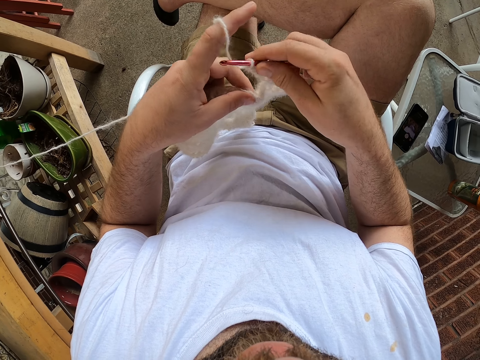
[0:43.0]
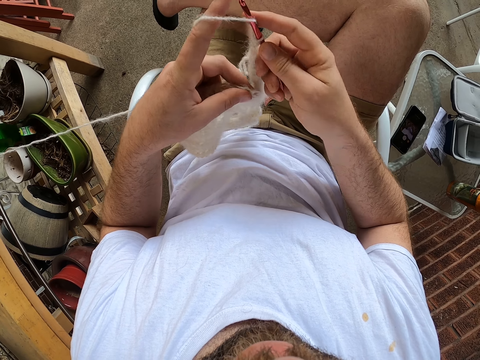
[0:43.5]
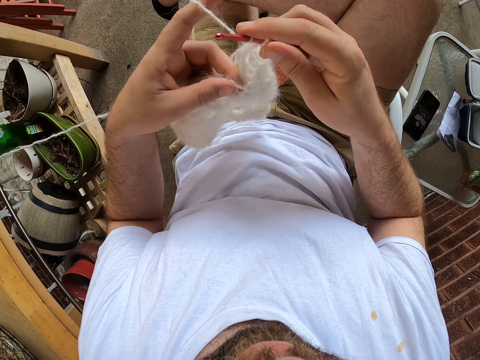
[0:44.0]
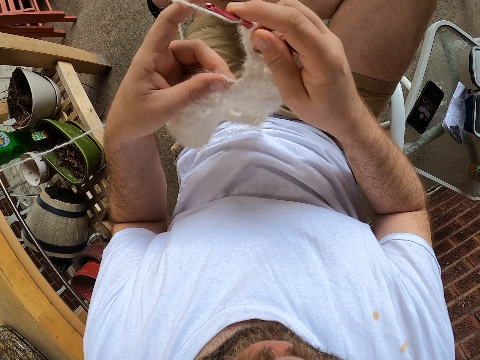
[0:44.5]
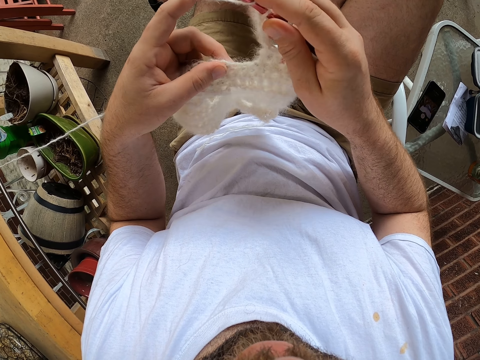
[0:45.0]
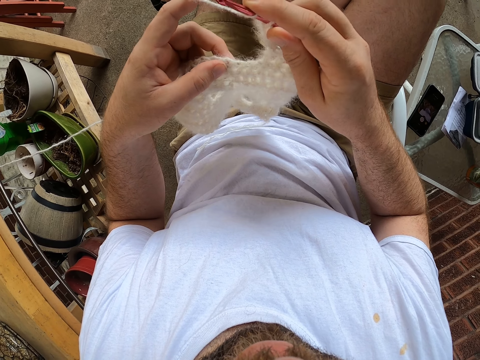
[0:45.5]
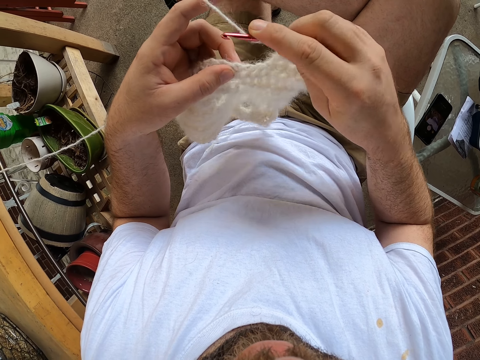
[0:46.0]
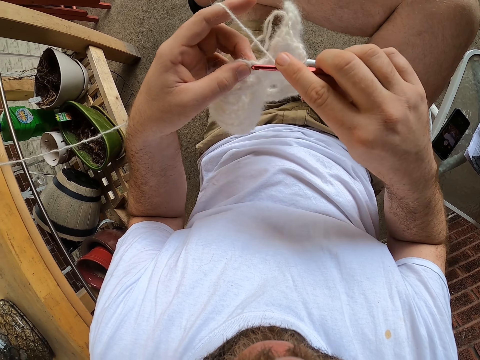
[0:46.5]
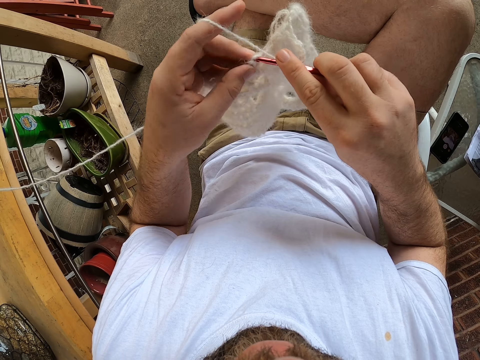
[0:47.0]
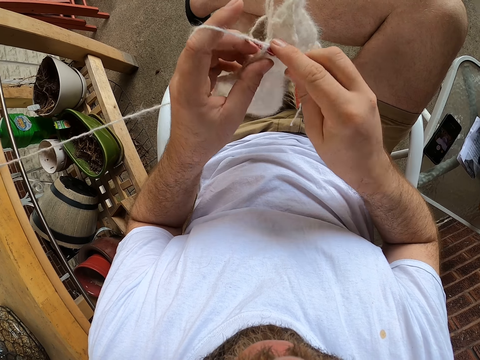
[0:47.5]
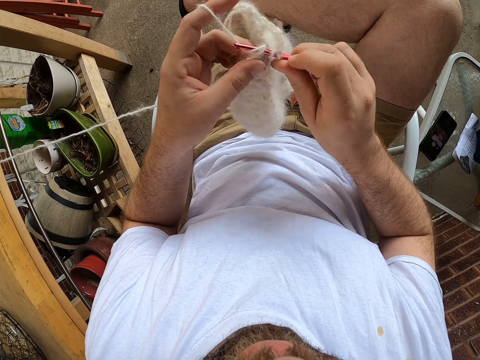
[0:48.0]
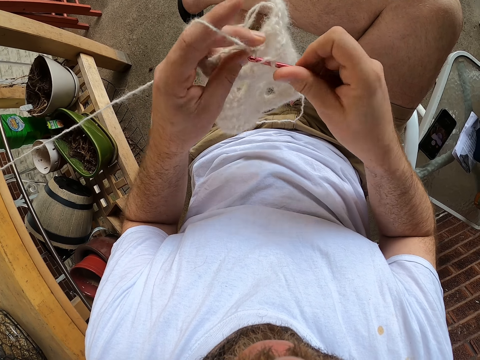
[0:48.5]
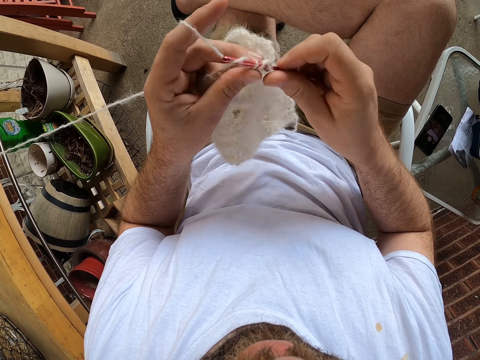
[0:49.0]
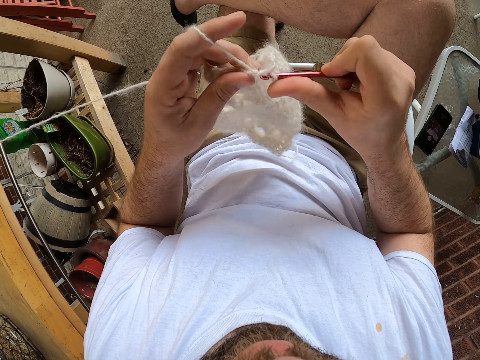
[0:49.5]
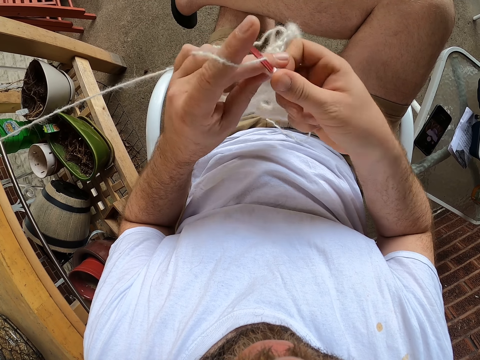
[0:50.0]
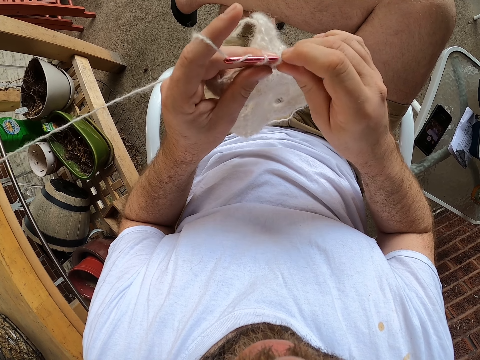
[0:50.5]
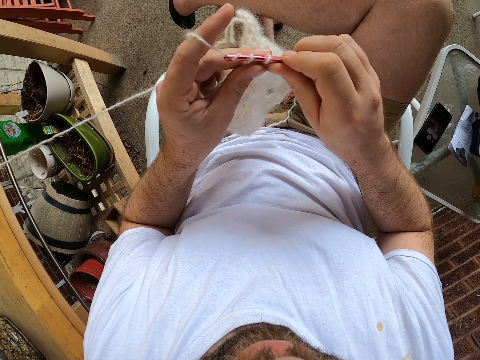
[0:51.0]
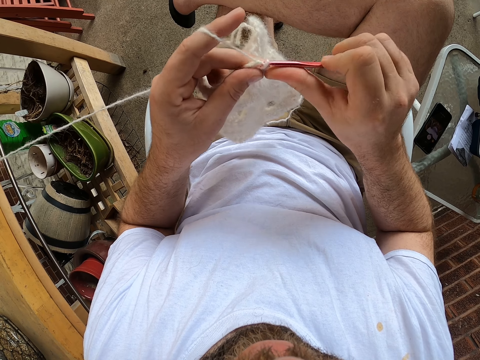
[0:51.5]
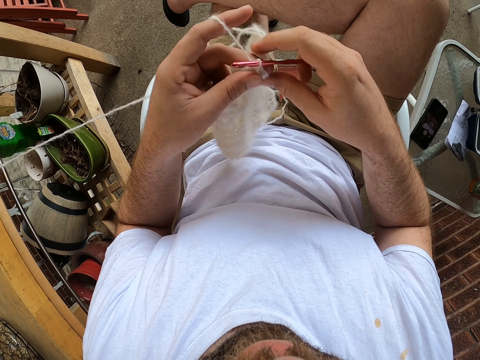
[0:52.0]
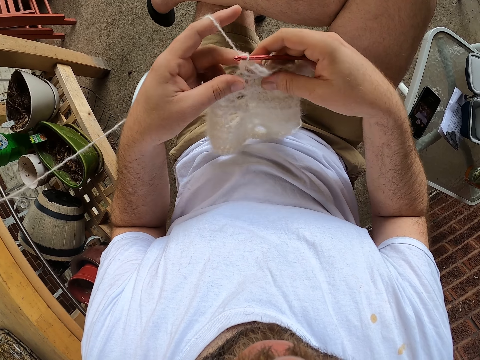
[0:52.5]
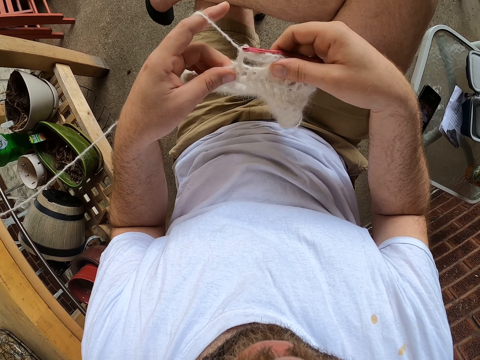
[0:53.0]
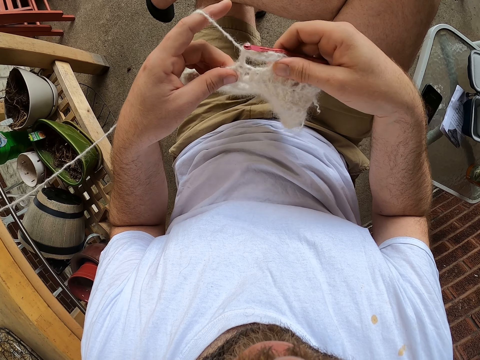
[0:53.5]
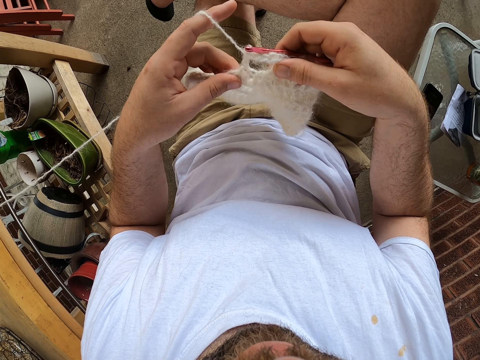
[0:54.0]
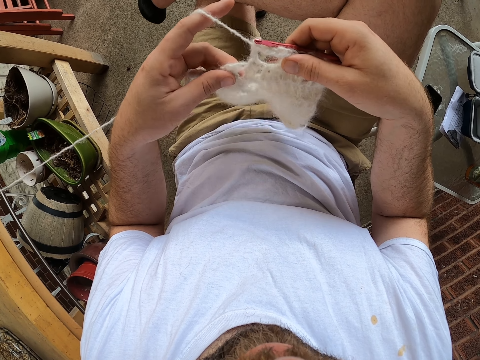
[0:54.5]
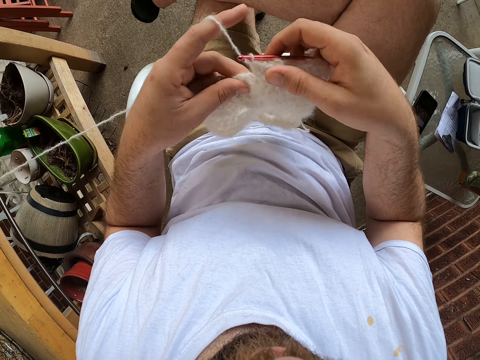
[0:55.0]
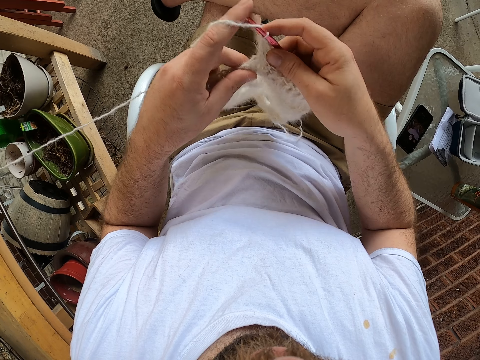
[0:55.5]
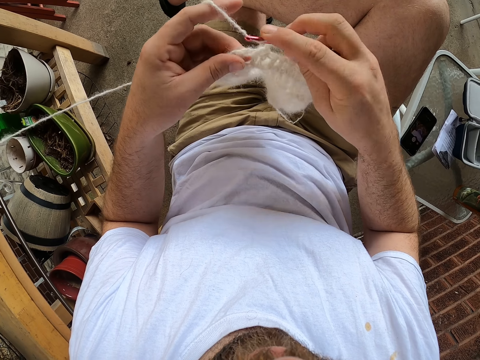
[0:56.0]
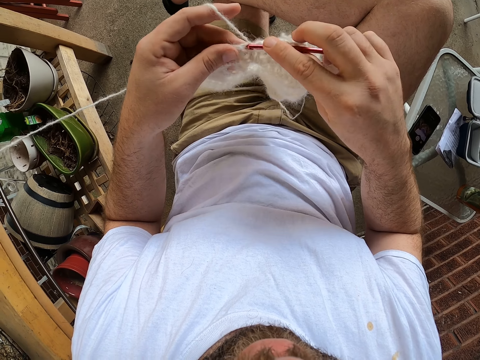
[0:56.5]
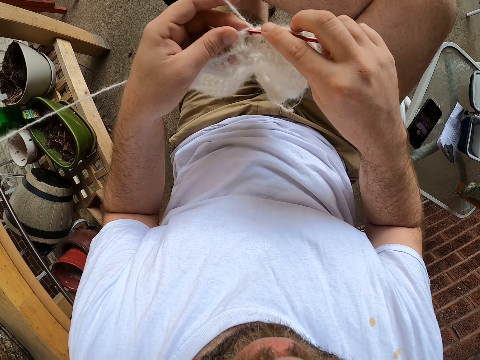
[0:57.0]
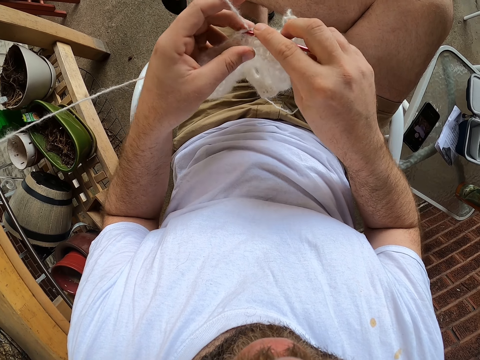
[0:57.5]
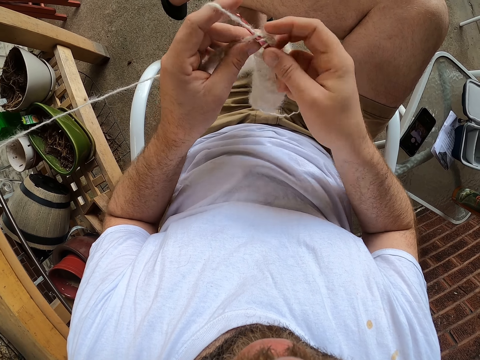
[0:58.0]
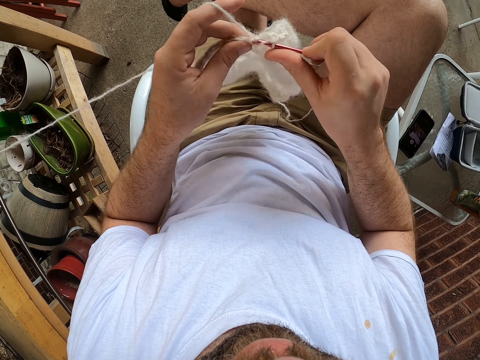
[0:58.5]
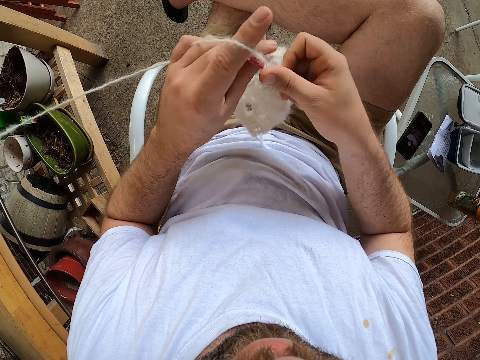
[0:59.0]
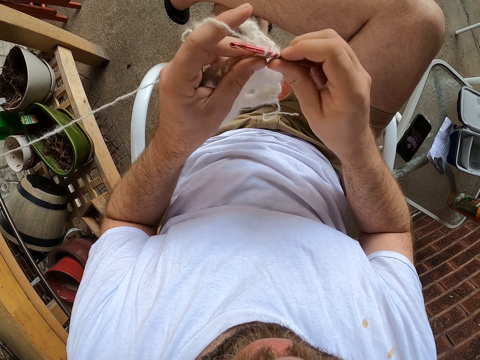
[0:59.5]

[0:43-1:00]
The camera wearer crochets a fabric. They check the stitches. They crochet the fabric.

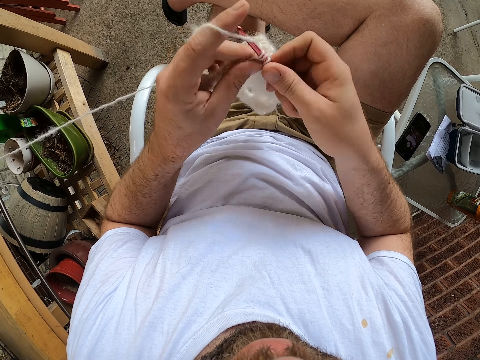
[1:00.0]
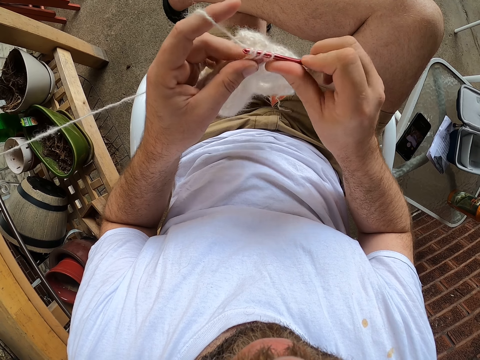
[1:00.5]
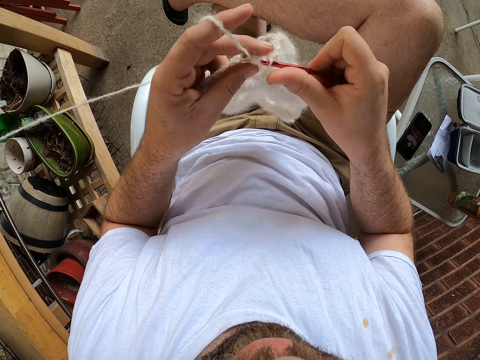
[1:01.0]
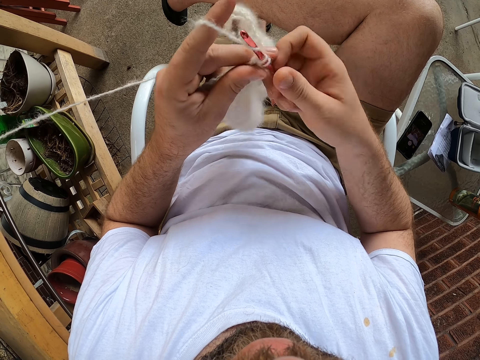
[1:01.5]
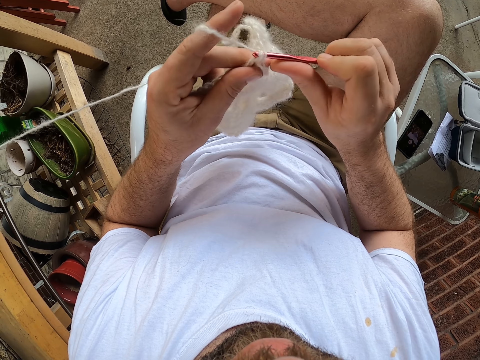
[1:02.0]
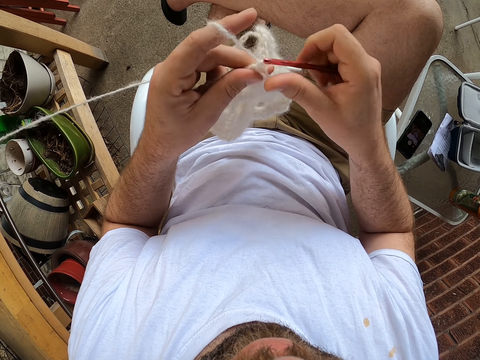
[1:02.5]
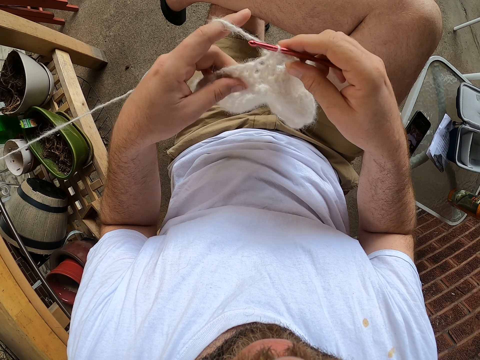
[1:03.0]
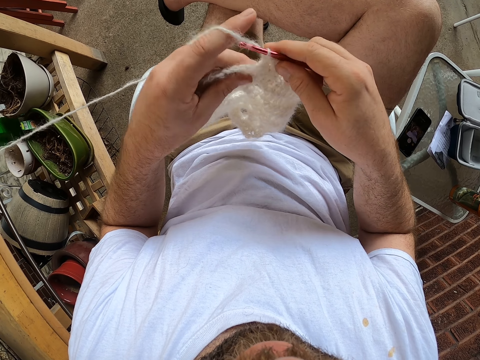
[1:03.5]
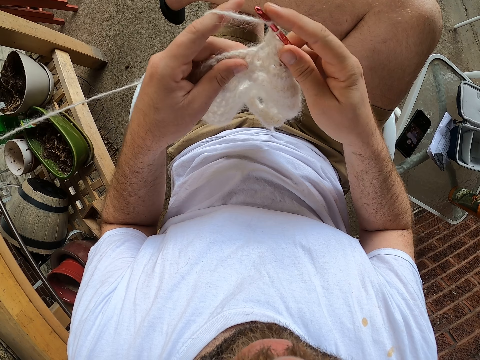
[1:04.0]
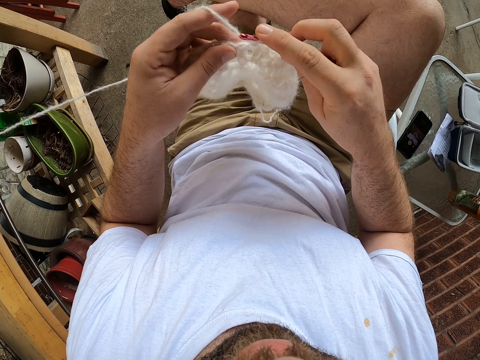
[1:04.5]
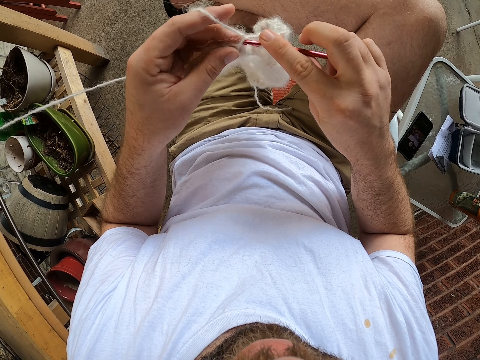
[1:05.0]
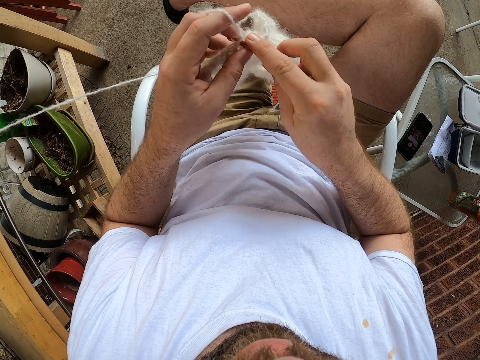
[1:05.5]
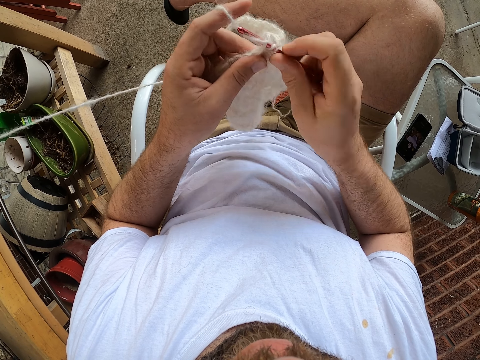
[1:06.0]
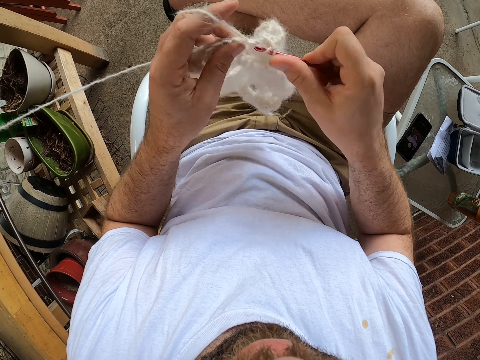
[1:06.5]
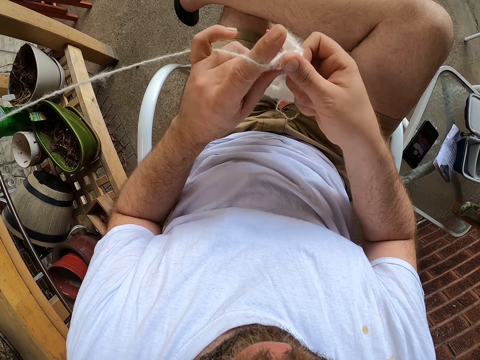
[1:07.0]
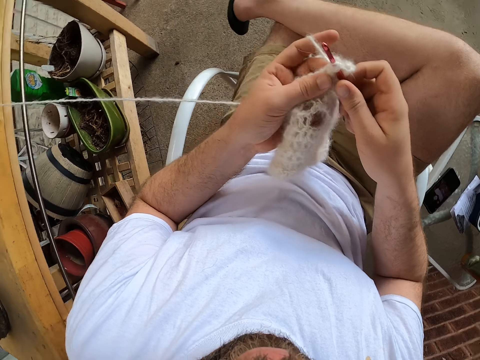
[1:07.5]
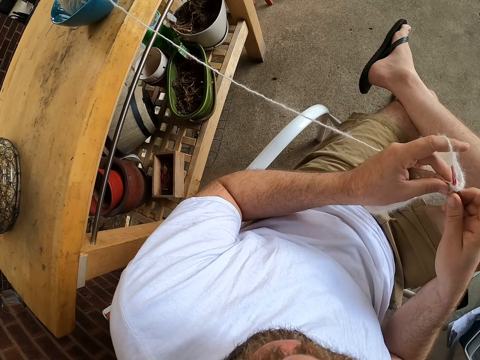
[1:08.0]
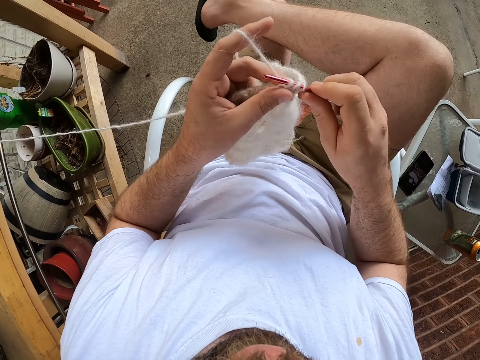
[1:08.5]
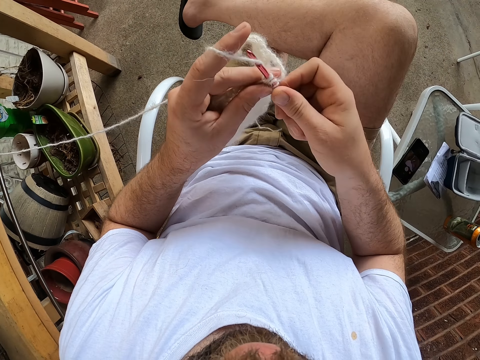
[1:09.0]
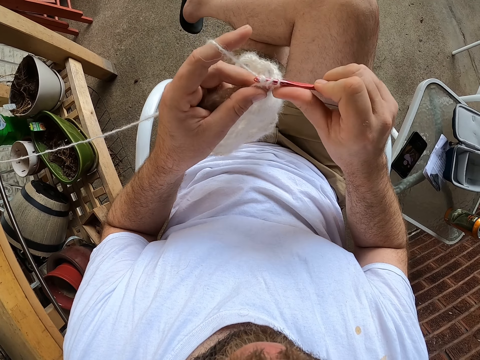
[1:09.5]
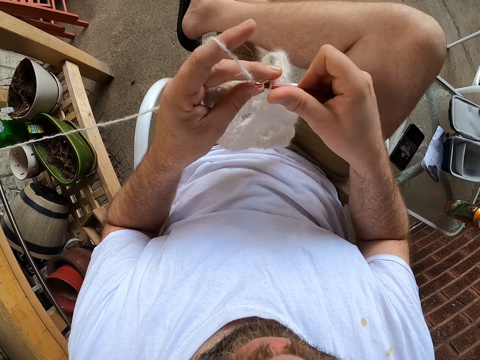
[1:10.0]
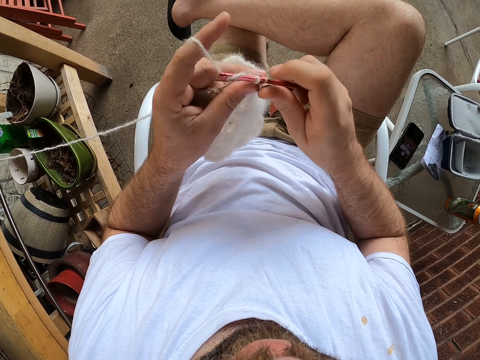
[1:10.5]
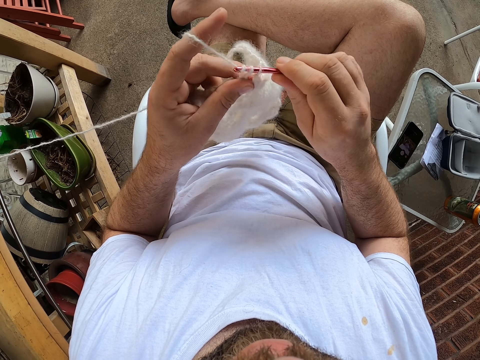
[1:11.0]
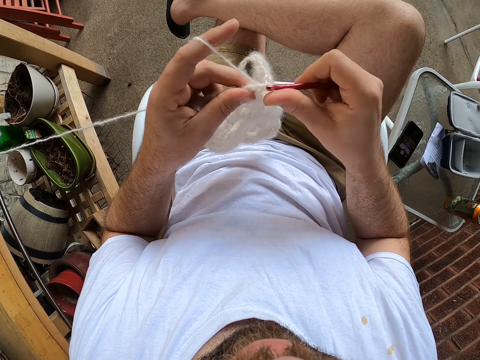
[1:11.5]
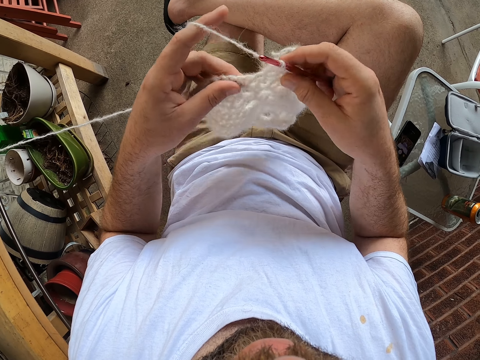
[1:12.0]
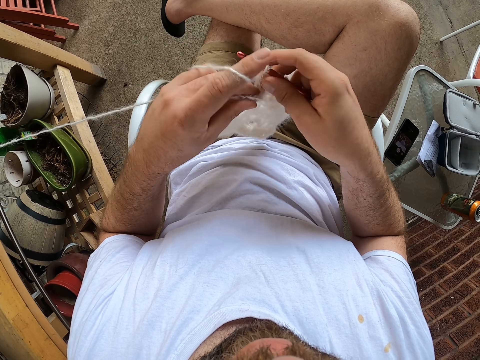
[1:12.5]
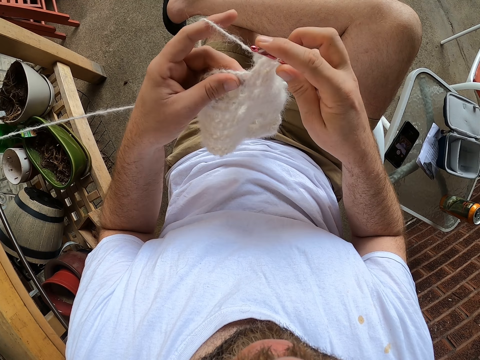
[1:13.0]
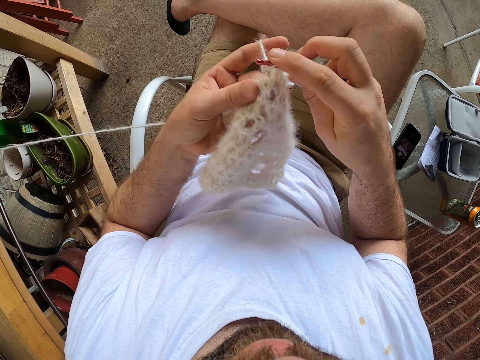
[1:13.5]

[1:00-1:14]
The camera wearer checks the fabric. They crochet the fabric. They look aside. They crochet the fabric.
